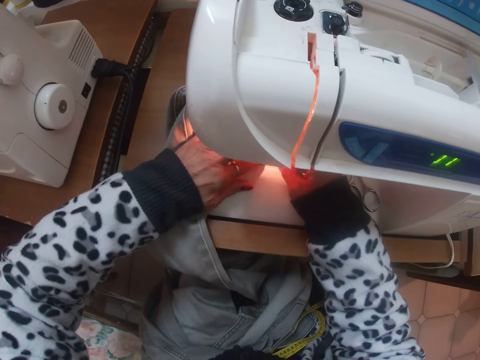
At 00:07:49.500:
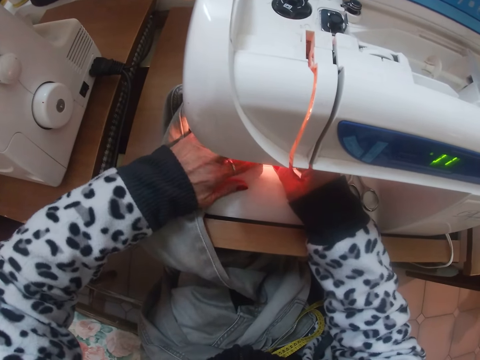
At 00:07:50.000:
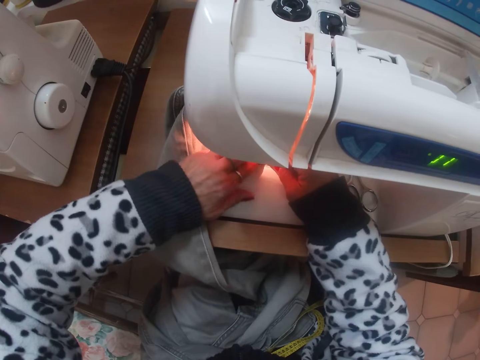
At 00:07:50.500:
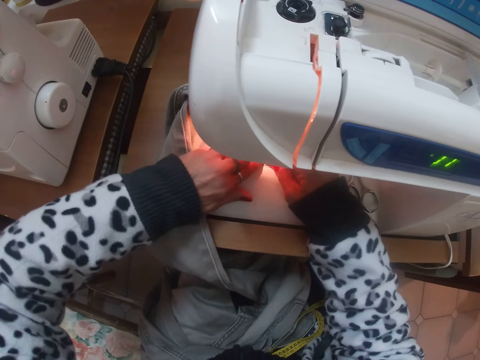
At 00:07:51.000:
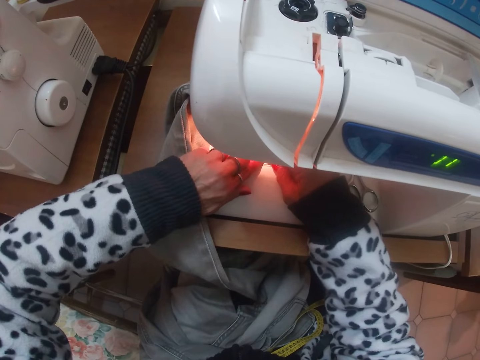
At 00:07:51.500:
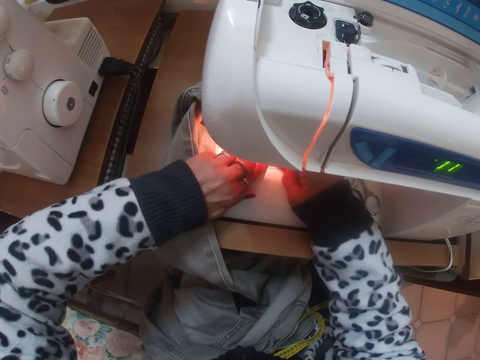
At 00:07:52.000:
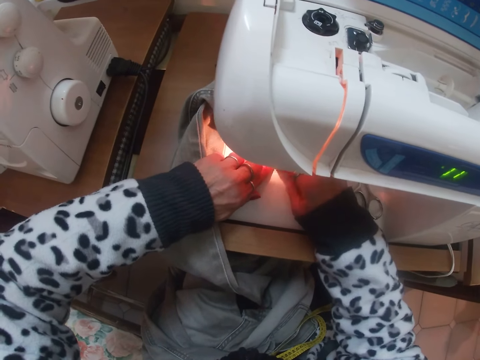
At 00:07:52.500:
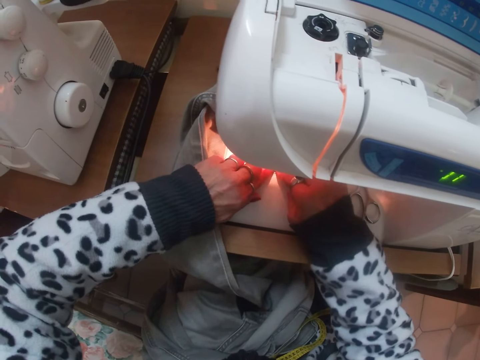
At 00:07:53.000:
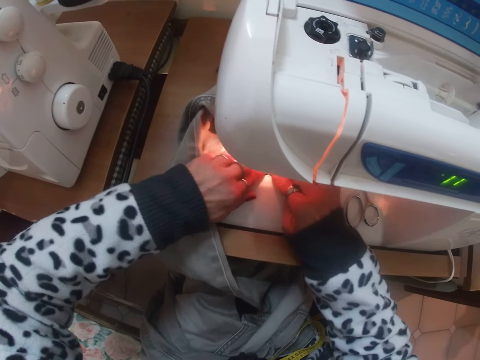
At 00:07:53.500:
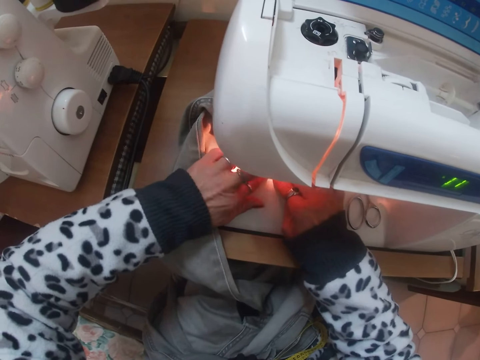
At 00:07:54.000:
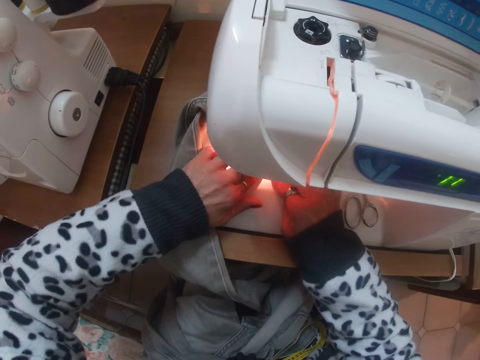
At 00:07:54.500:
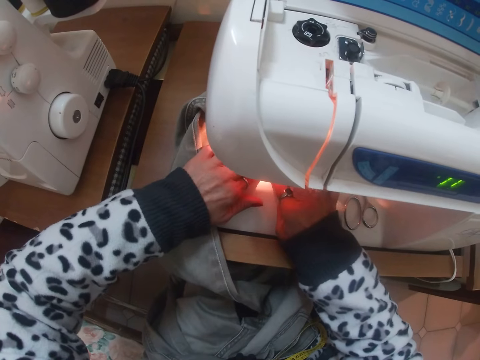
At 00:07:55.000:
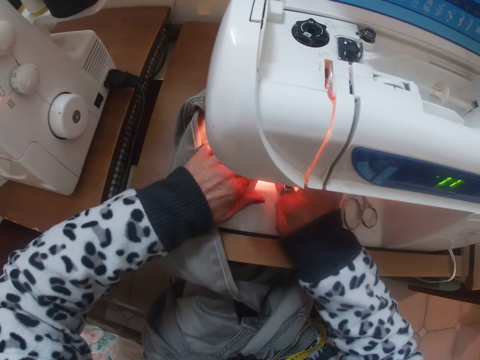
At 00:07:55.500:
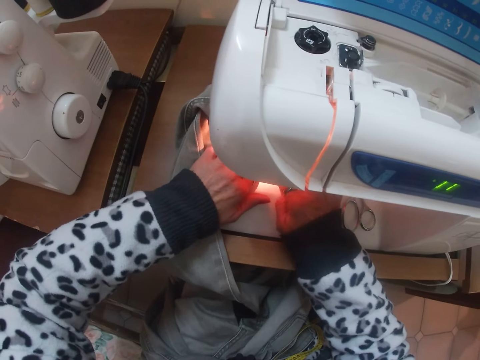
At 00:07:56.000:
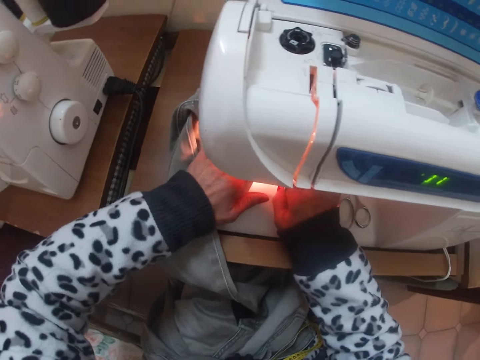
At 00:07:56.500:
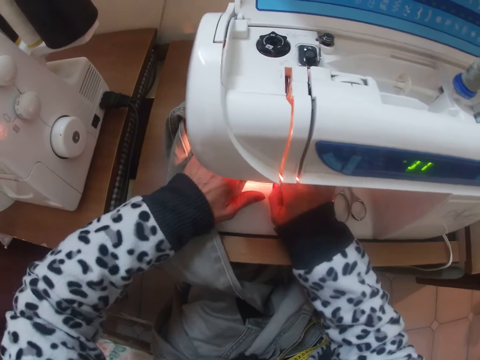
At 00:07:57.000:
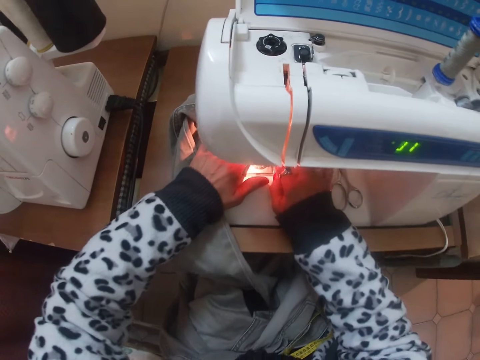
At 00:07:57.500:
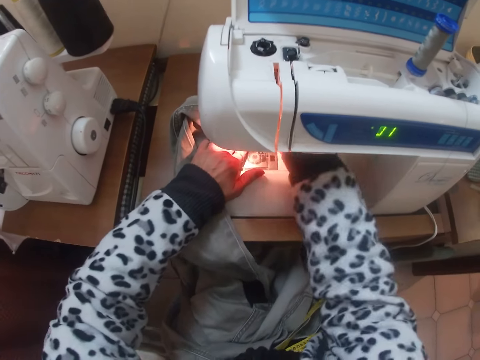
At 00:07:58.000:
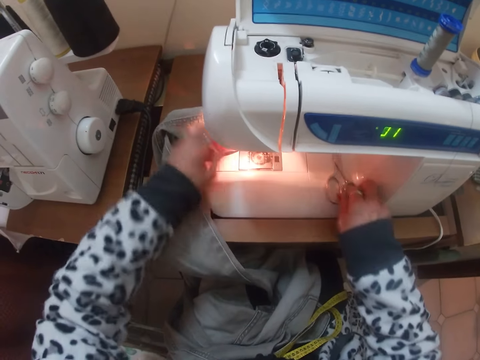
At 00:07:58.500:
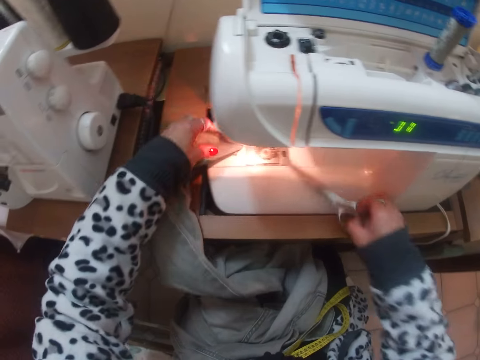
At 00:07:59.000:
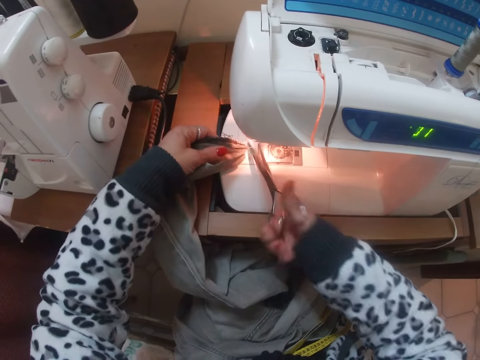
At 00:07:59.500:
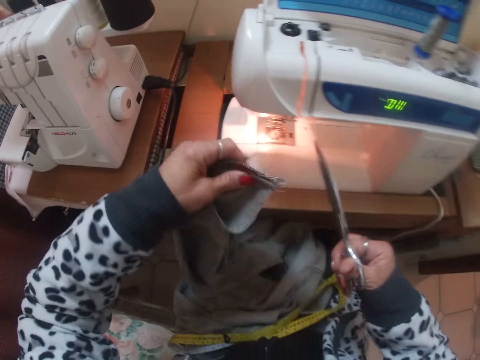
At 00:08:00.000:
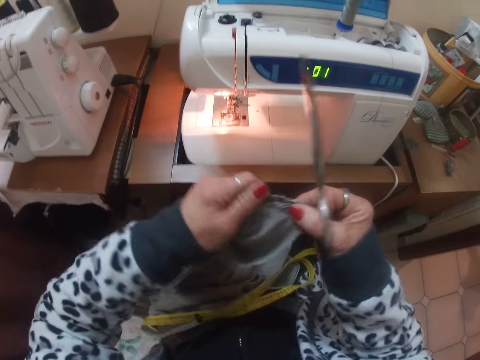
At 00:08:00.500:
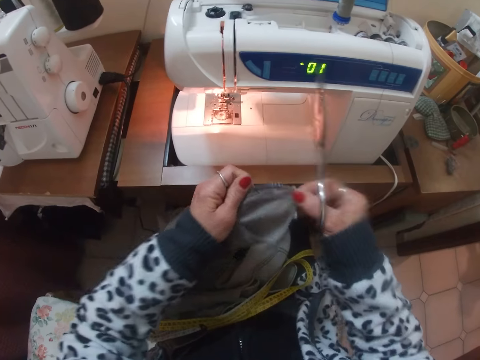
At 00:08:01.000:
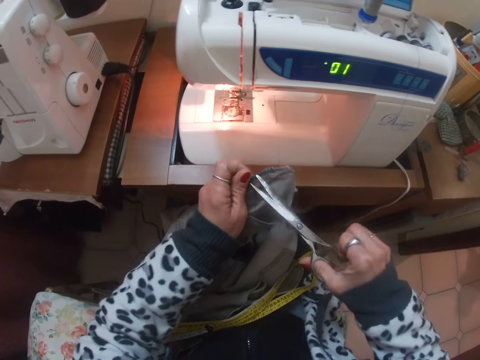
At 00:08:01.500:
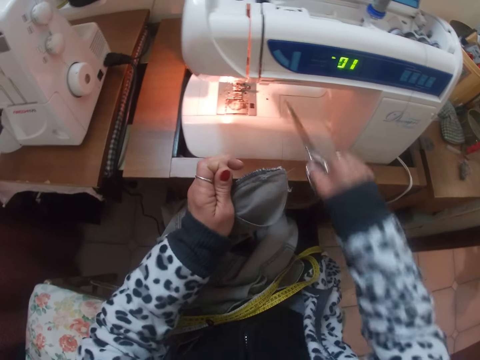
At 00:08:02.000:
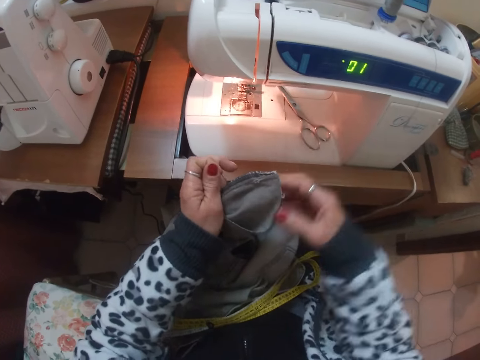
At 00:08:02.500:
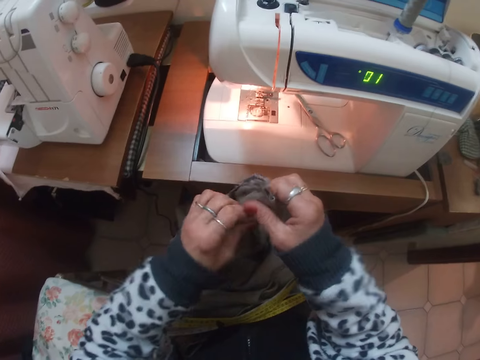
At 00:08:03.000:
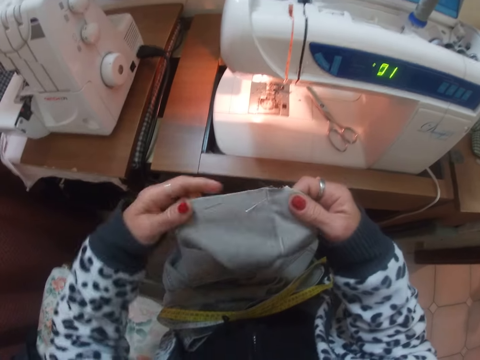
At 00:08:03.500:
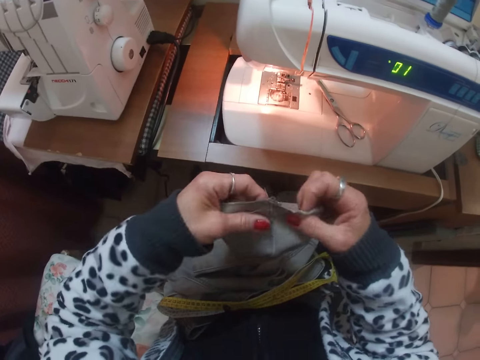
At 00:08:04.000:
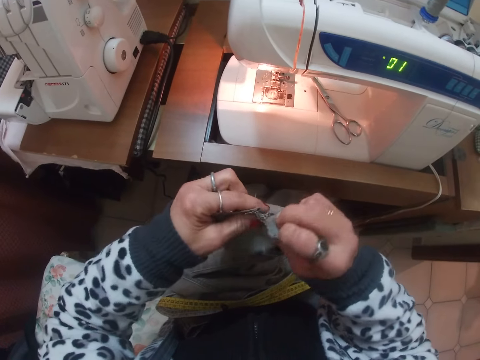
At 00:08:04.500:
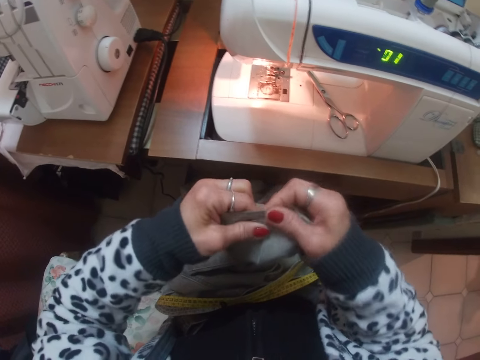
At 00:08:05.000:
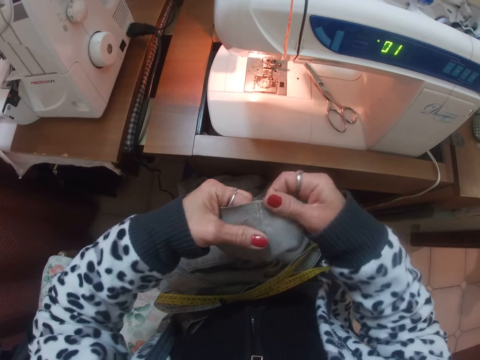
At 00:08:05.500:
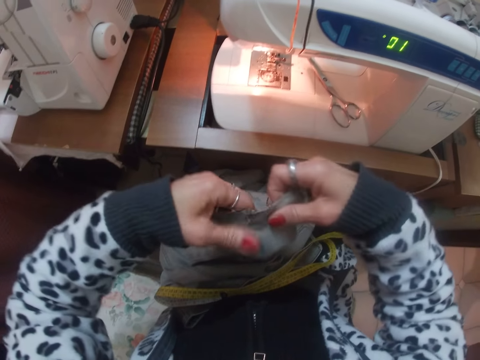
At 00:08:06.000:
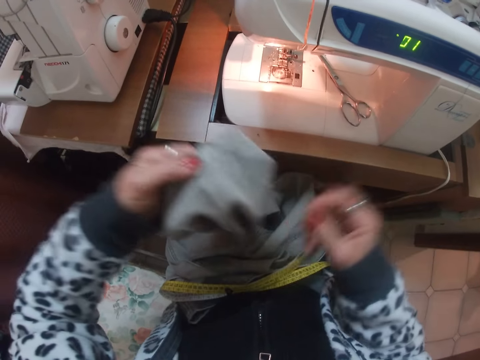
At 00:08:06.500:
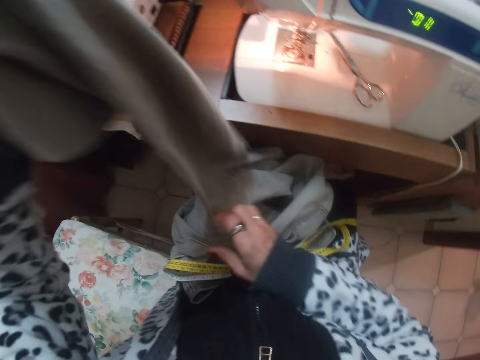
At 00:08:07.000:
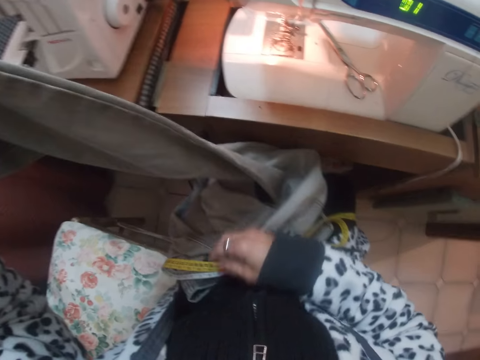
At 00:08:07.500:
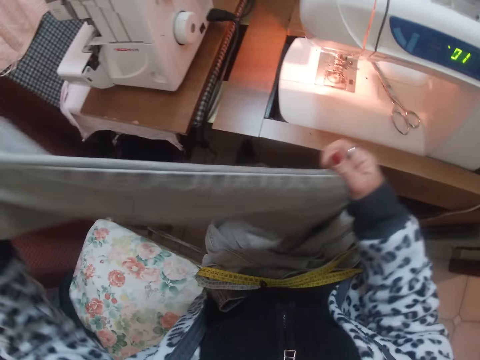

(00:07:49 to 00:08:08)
The camera wearer picks up the scissors. They cut off the excess thread of the jeans with the scissors. They drop the scissors on the sewing machine. They inspect the trouser. They straighten the edge of the jean trouser.

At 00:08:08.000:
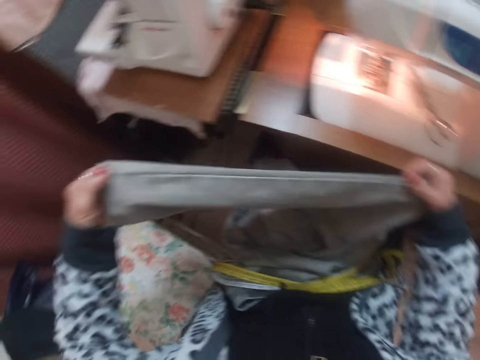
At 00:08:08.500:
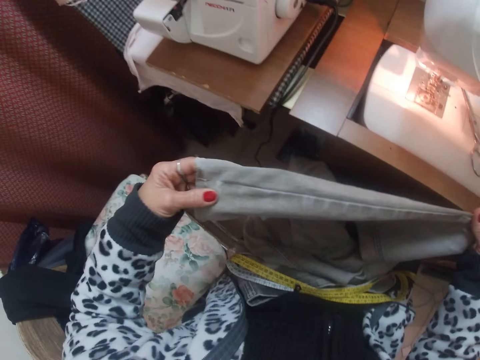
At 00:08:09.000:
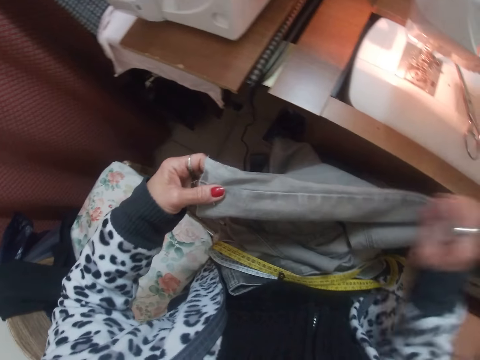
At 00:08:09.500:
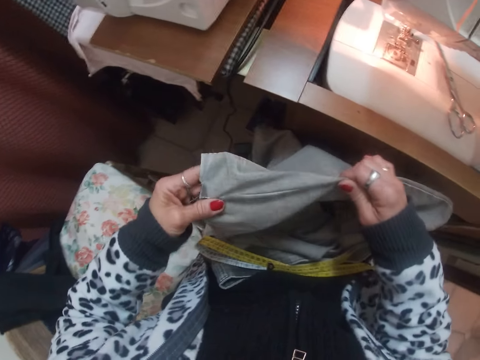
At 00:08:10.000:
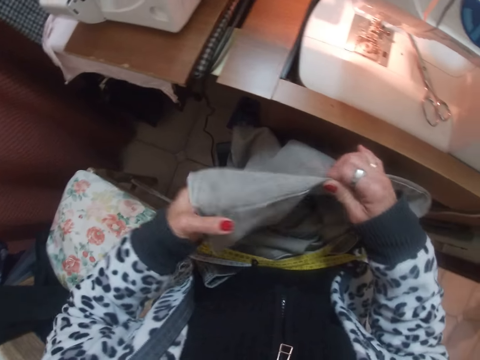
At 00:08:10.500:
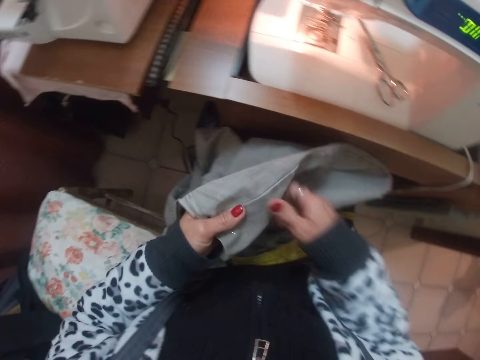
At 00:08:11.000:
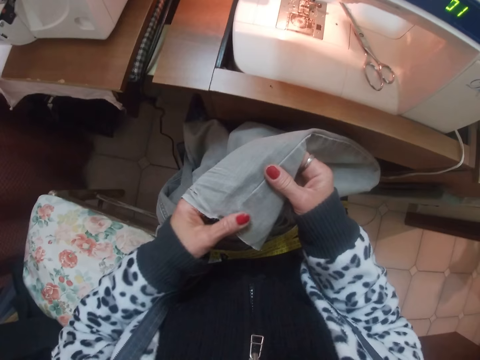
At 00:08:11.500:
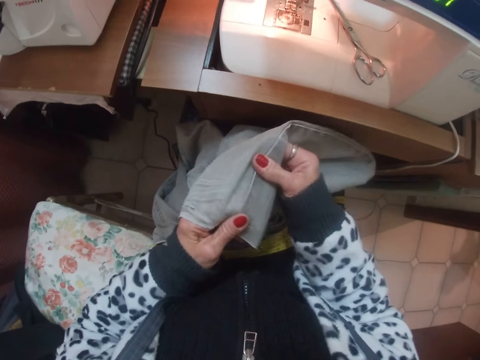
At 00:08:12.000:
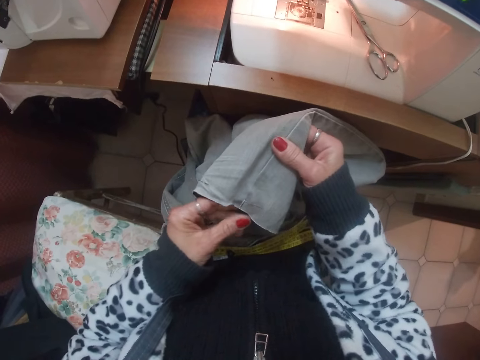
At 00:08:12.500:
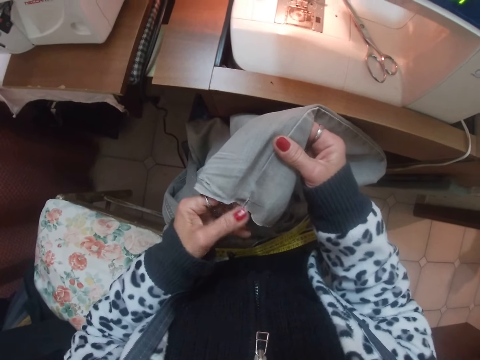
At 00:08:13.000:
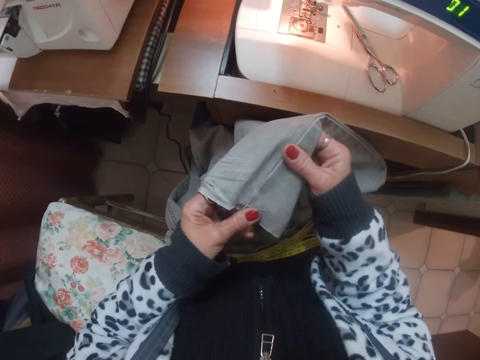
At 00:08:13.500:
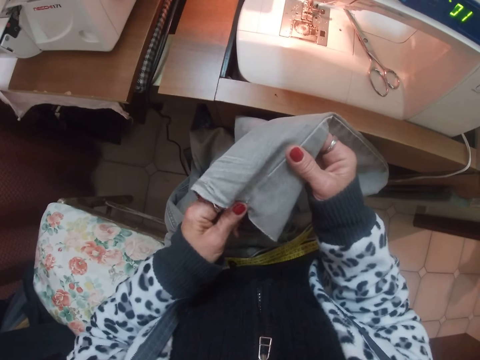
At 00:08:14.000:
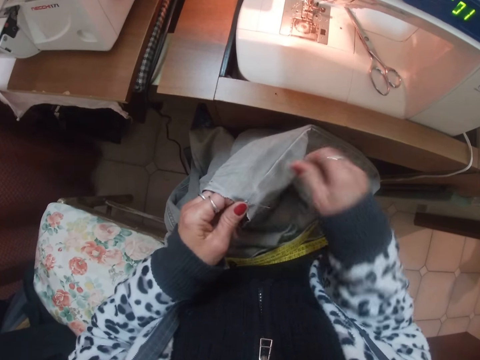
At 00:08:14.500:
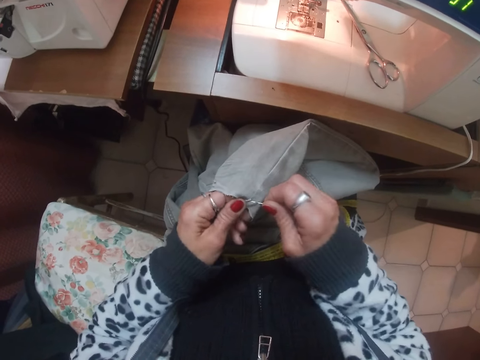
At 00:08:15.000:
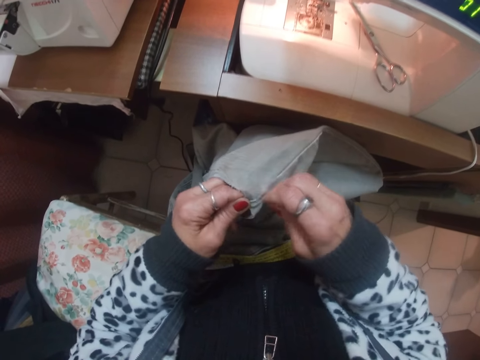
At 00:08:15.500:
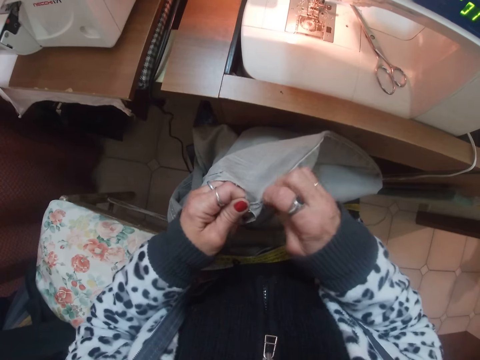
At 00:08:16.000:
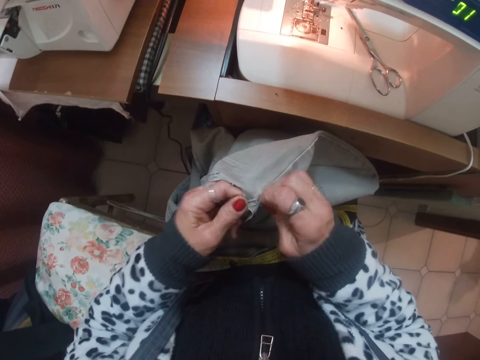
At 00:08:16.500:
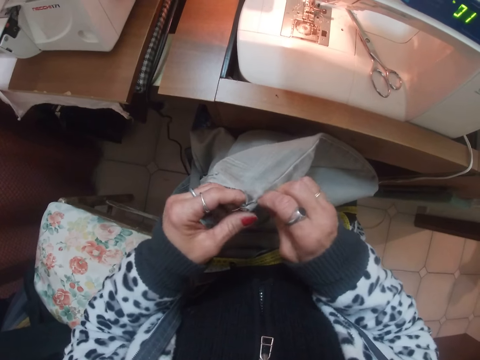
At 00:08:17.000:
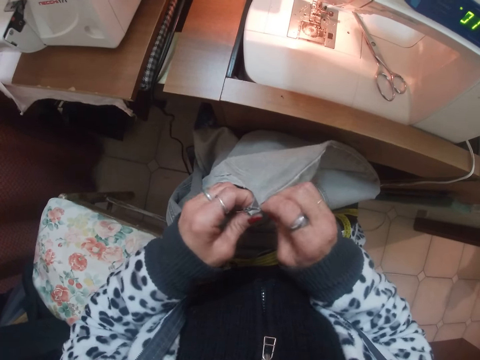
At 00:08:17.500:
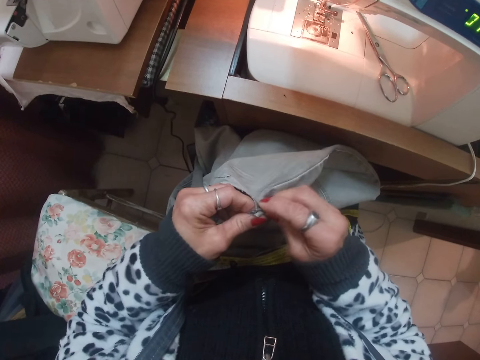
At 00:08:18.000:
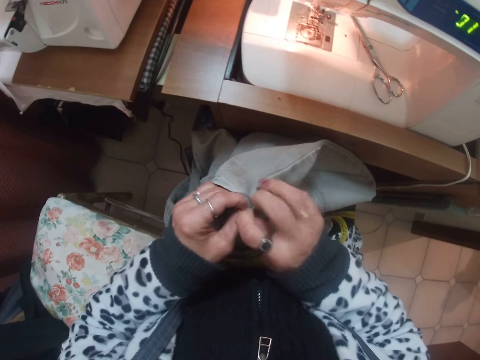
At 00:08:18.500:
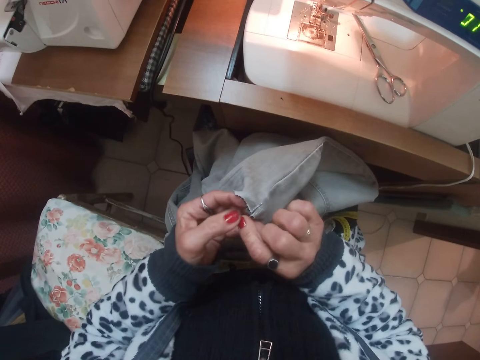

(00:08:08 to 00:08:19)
The camera wearer removes the pin.
